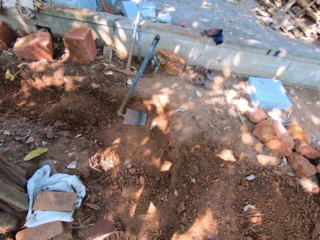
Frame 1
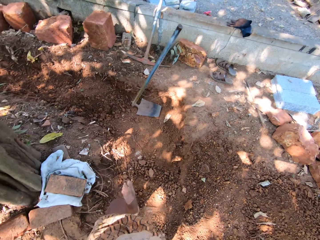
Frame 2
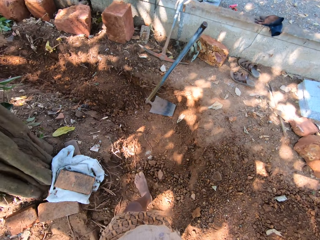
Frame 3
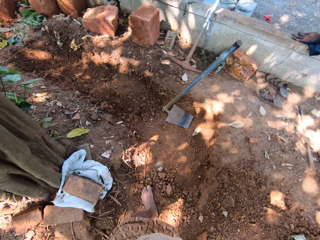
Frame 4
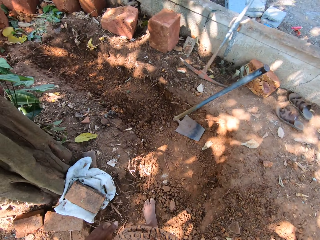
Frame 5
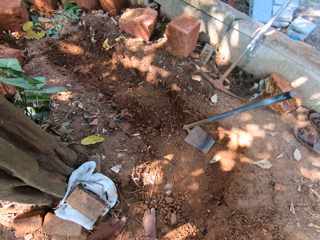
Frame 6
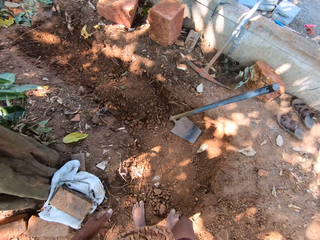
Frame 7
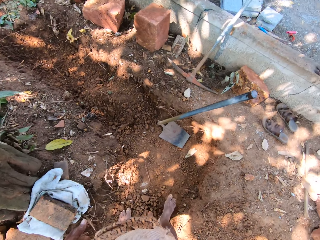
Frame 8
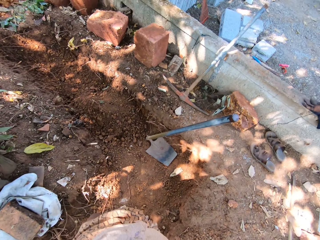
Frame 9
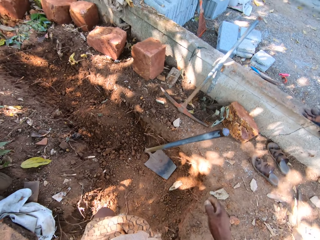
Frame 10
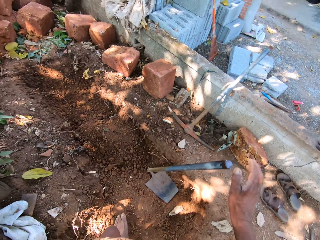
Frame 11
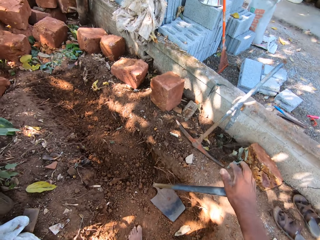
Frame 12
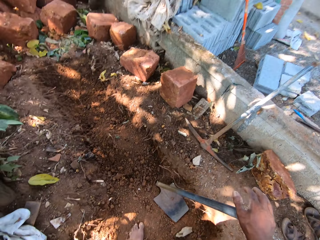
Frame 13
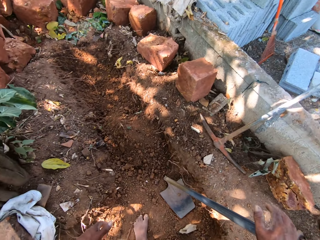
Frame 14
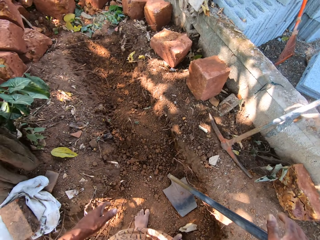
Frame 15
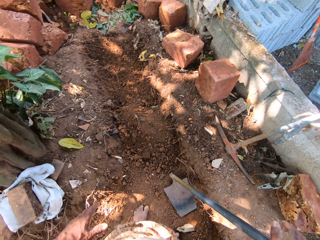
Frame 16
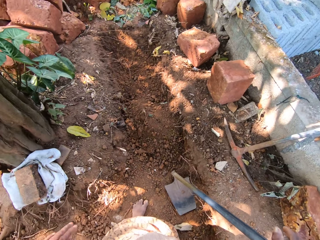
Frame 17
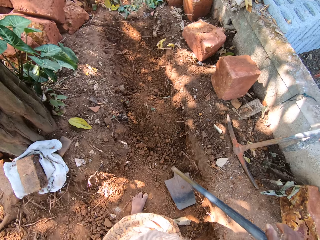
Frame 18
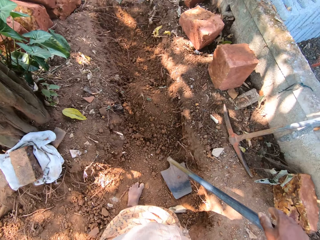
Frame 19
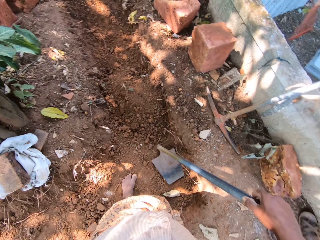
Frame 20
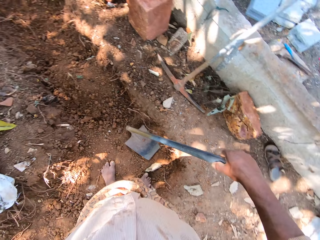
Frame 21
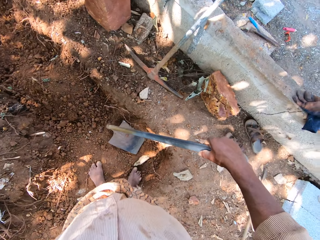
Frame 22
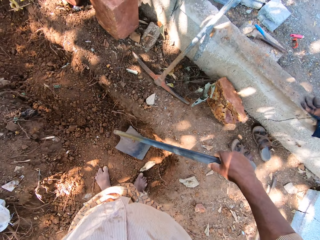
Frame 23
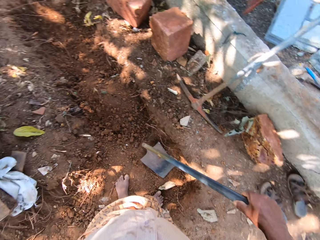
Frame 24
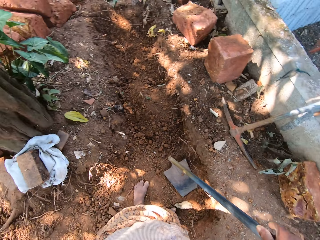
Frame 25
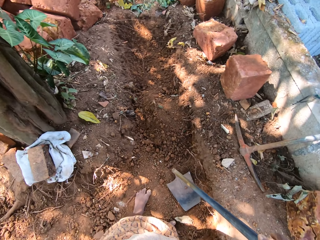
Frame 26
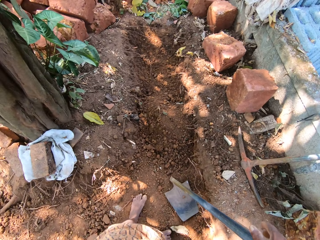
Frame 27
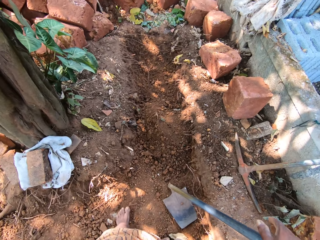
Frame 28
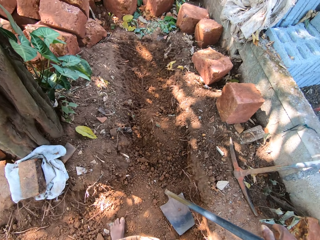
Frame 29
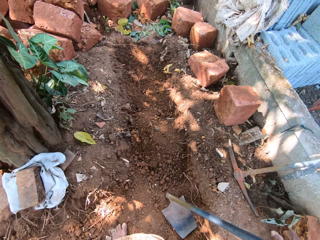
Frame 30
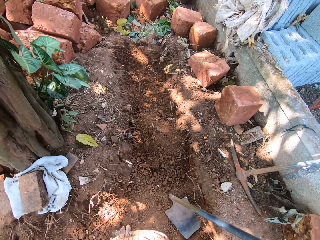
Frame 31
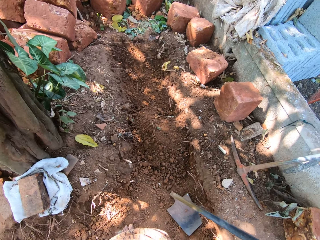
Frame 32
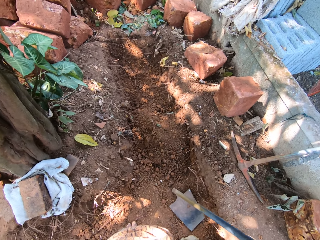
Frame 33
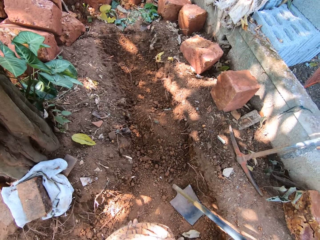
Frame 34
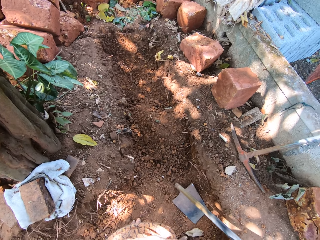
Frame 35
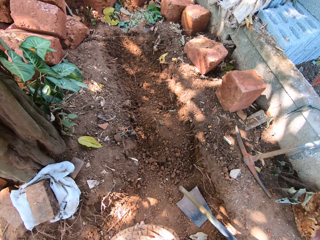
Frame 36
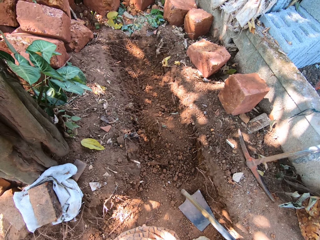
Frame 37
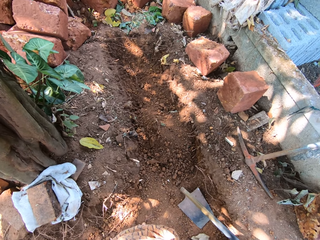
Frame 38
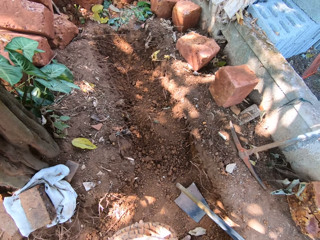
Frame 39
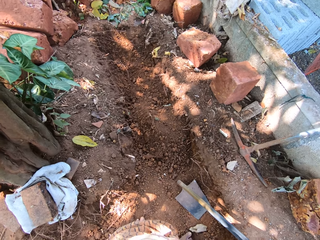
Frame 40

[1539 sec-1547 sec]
The camera wearer places his right hand on the hoe on the ground.

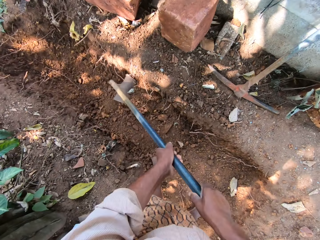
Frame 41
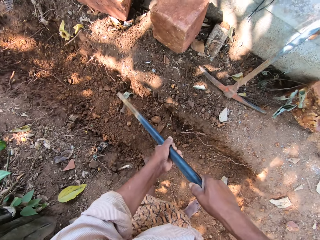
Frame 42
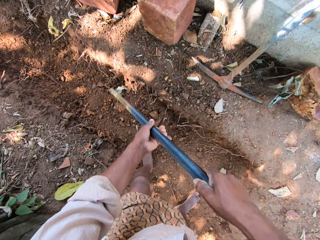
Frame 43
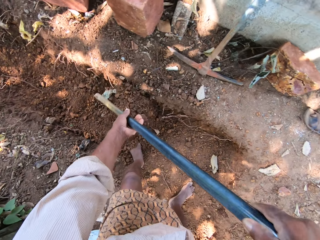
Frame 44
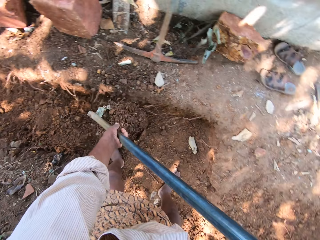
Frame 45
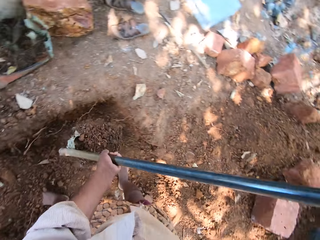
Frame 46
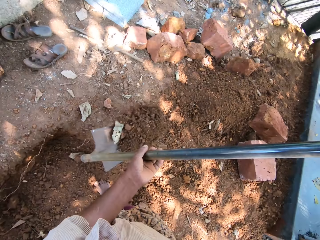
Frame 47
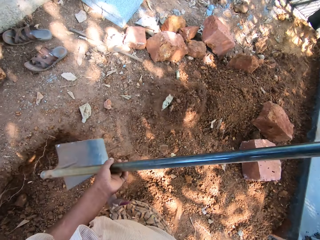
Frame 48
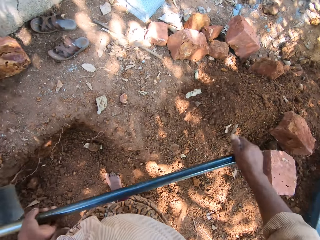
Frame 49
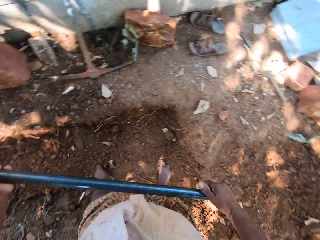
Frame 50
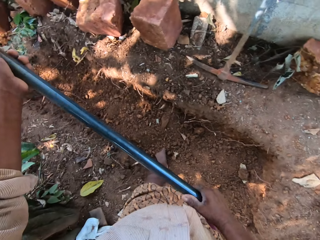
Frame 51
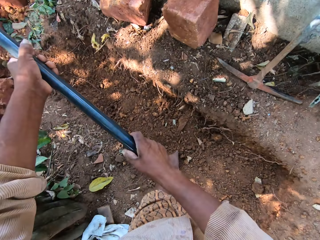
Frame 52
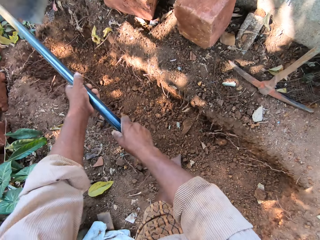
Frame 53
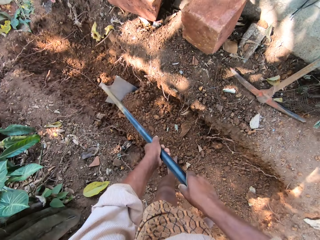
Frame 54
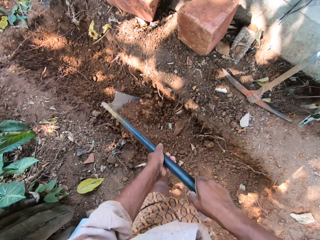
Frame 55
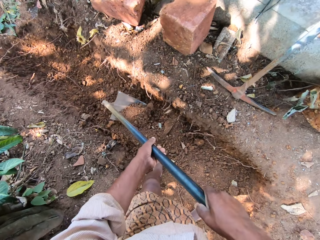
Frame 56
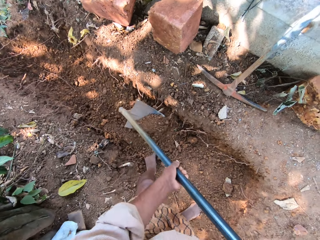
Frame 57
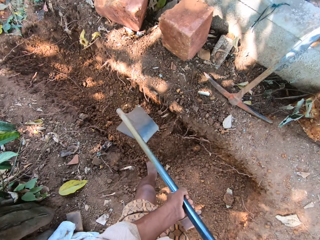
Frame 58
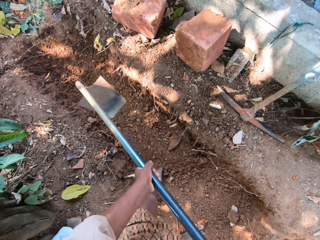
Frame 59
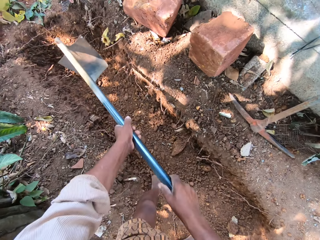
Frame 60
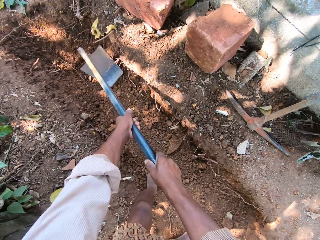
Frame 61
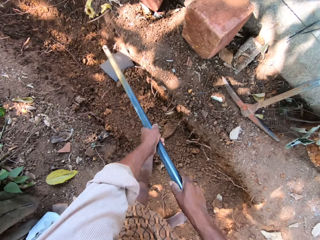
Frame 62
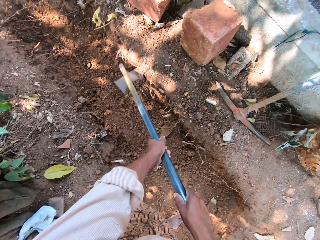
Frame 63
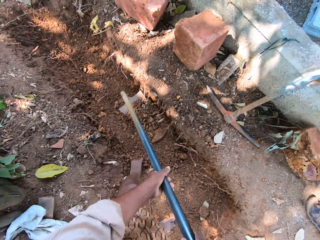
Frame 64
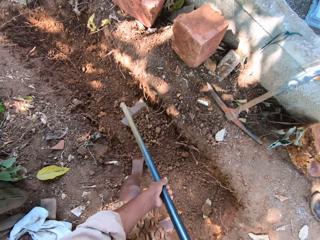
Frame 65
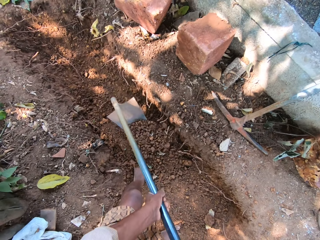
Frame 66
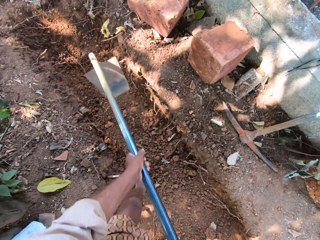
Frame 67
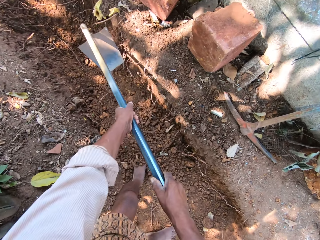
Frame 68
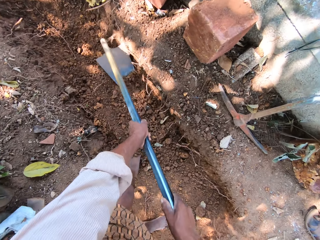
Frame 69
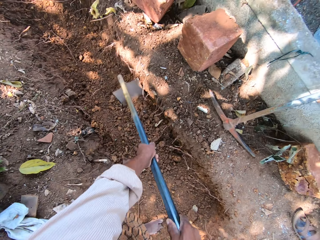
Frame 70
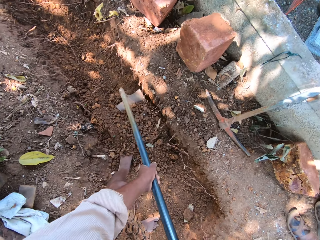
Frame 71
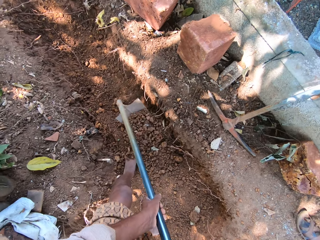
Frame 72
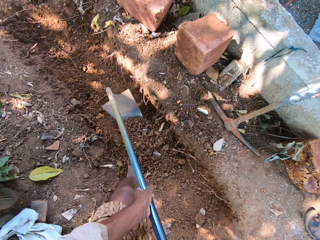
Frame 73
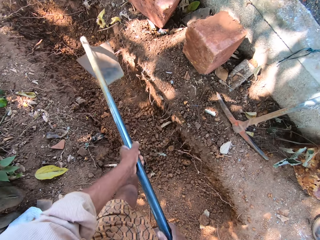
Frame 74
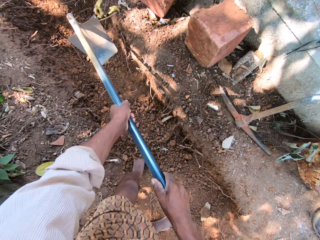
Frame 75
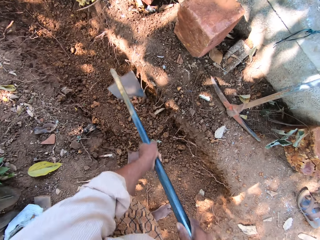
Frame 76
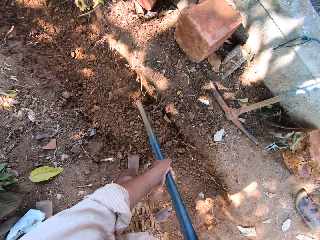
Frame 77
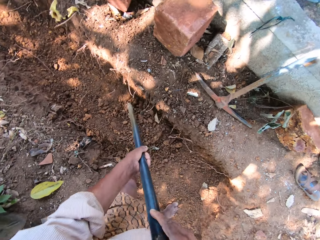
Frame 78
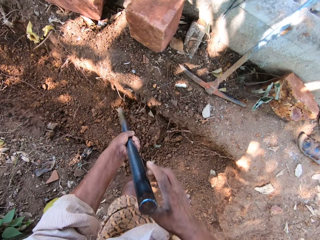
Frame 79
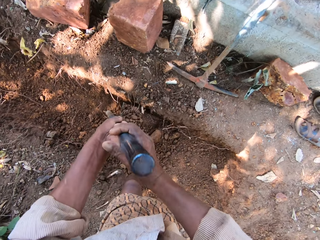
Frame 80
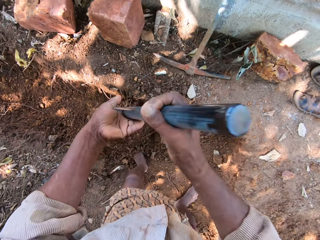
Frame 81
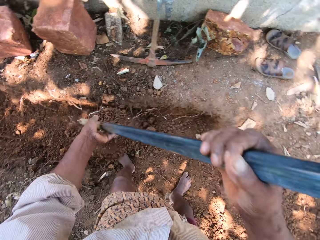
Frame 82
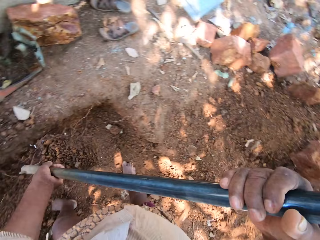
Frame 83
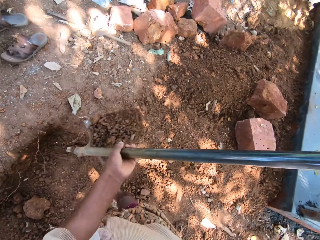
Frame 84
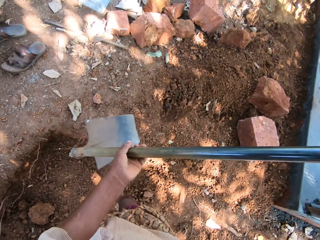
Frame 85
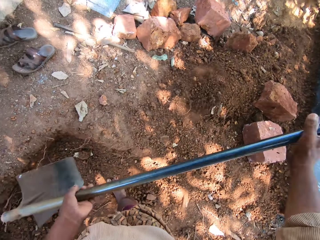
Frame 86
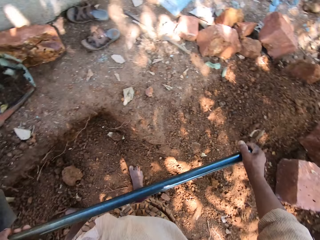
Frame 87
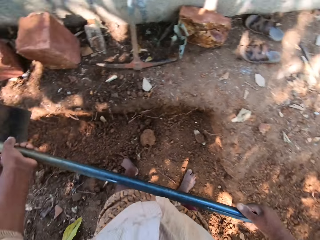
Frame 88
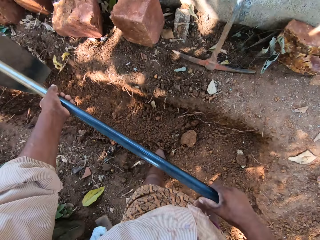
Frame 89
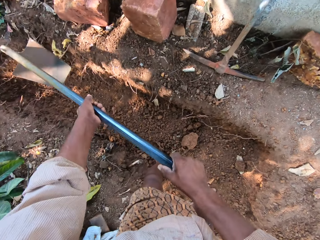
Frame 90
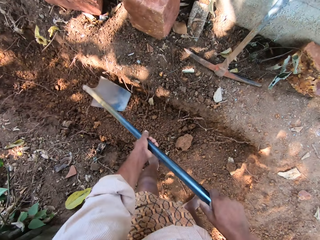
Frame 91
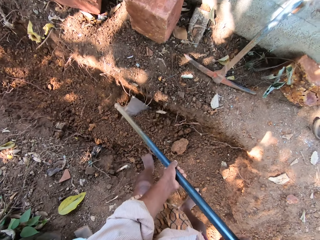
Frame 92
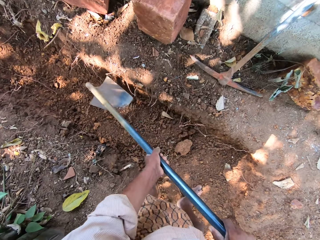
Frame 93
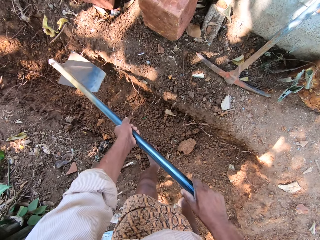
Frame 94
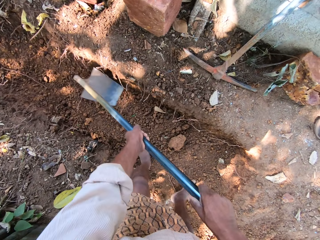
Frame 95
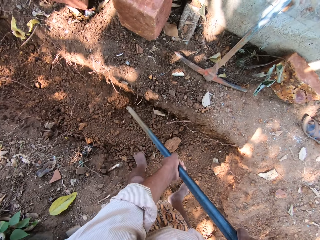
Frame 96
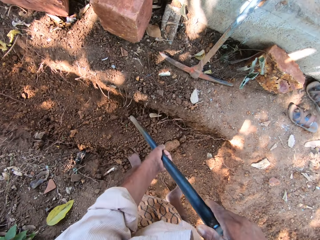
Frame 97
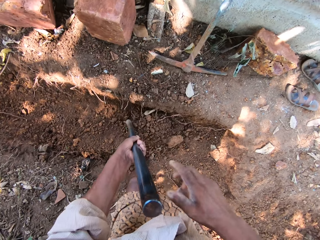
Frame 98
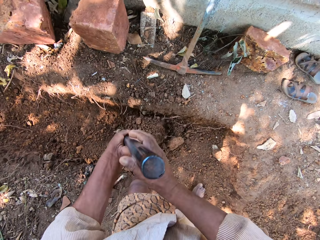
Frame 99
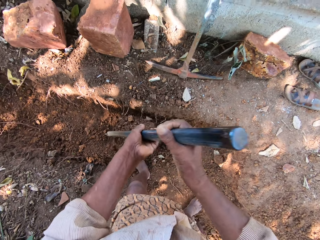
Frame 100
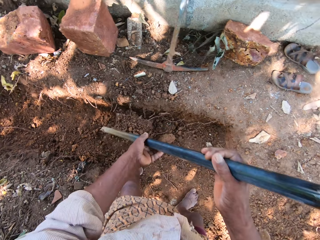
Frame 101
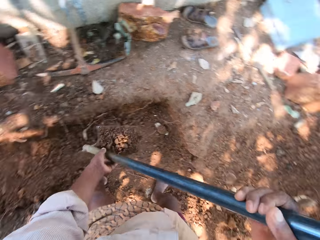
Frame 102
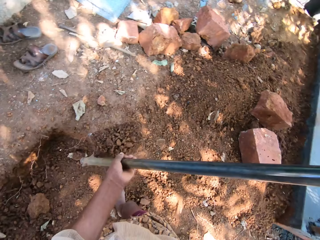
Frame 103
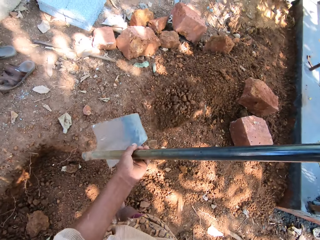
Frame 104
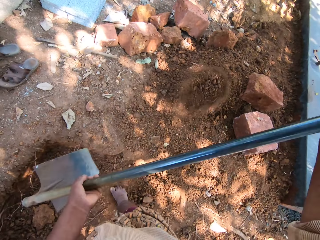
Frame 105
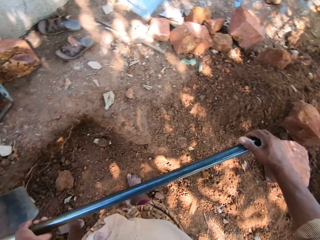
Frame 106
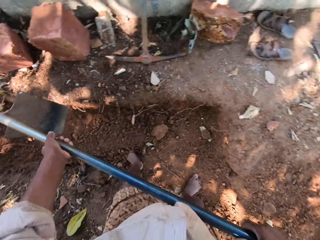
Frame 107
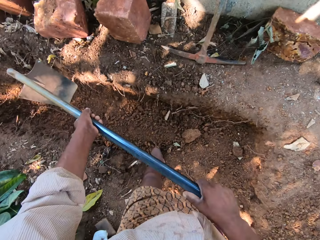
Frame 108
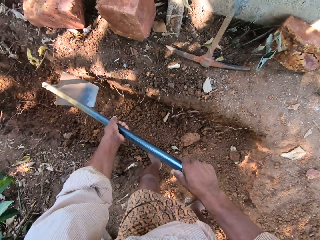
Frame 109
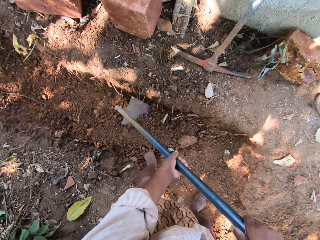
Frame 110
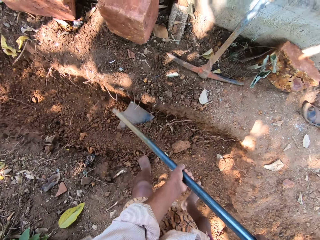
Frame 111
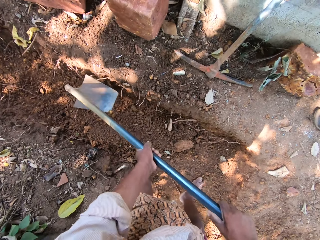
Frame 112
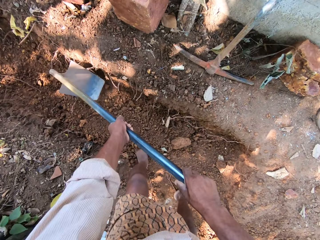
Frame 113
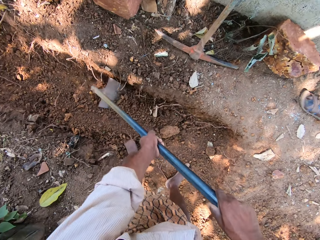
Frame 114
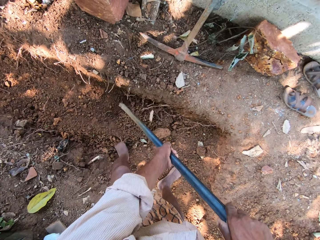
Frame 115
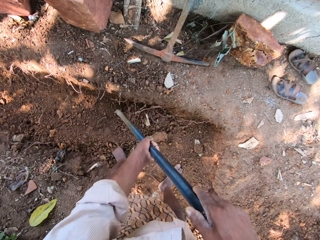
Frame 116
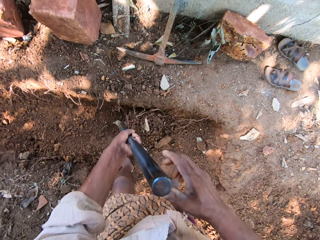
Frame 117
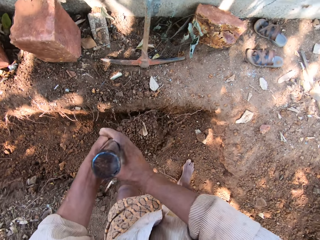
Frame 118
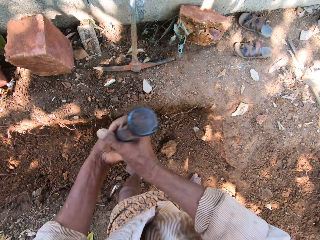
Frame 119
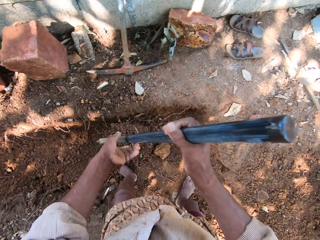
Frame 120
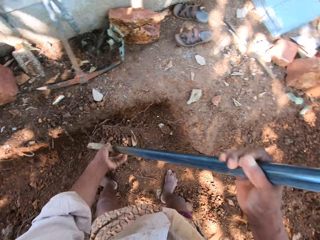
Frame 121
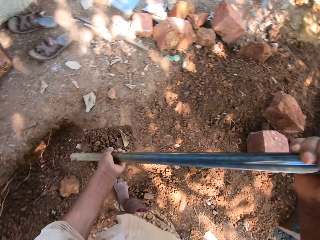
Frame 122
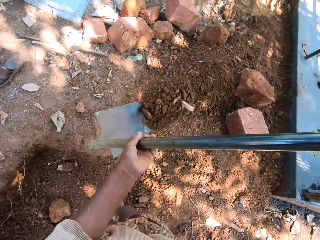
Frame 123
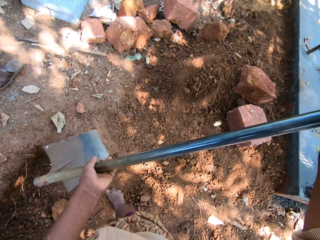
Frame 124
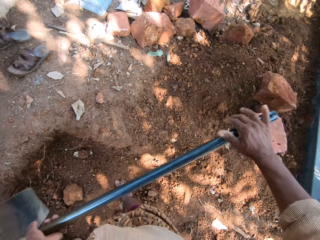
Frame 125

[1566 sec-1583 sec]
The camera wearer packs sand or dirt on the ground with the hoe in both hands. They pour the sand on the ground with the hoe in both hands. They gather the sand on the ground with the hoe in both hands. They pack the sand from the ground with the hoe in both hands. They pour the sand on the ground with the hoe in both hands. They pack the sand from the ground with the hoe in both hands. They dig the dirt. They pour the sand on the ground with the hoe in both hands. They pack the sand from the ground with the hoe in both hands. They dig the dirt. They pour the sand on the ground with the hoe in both hands.
